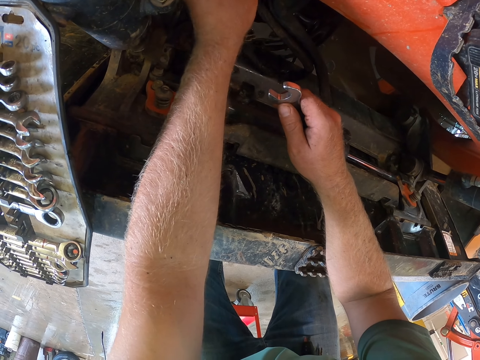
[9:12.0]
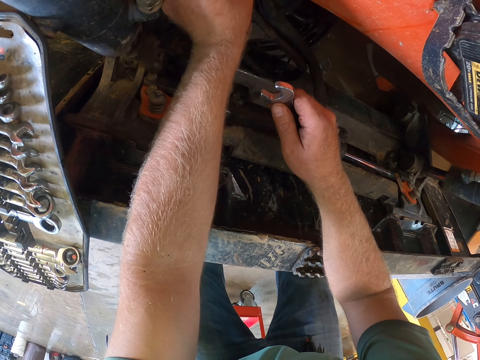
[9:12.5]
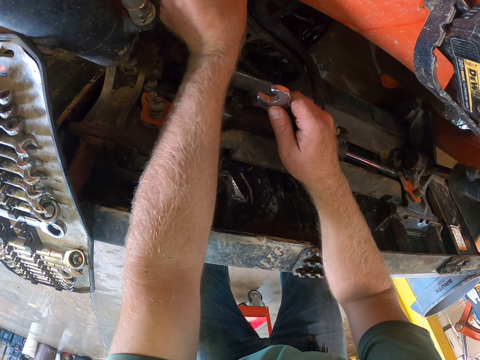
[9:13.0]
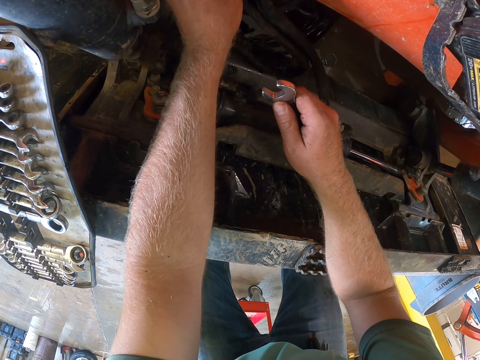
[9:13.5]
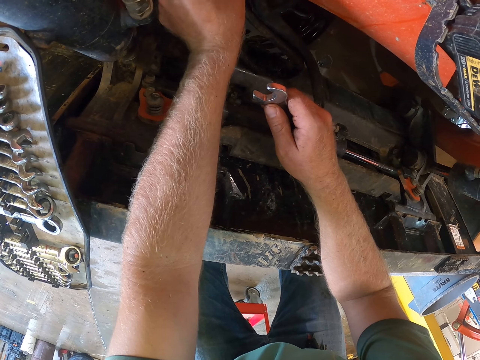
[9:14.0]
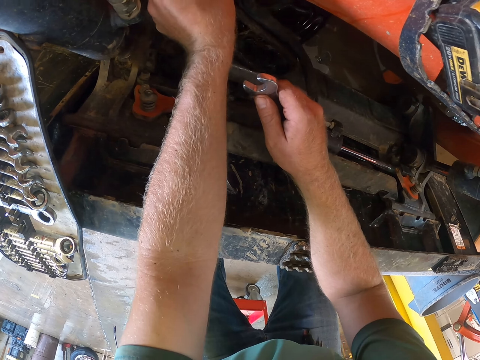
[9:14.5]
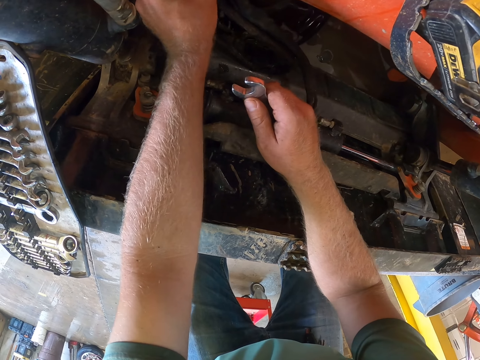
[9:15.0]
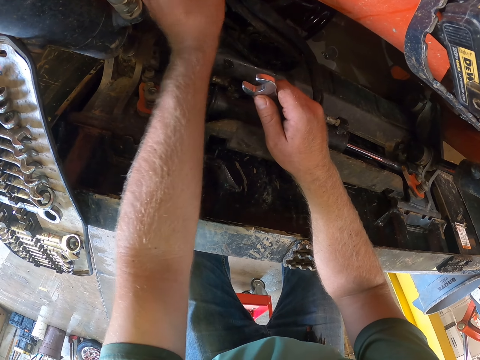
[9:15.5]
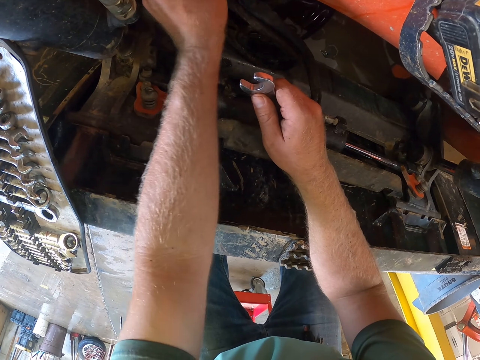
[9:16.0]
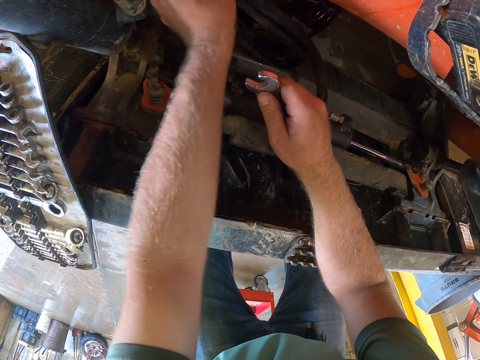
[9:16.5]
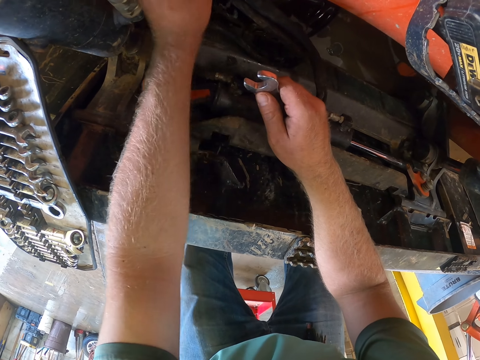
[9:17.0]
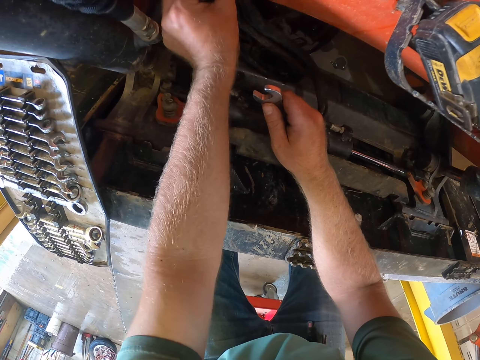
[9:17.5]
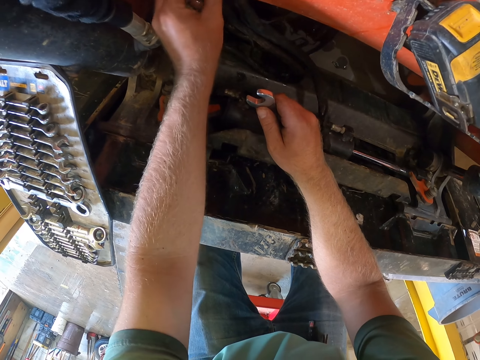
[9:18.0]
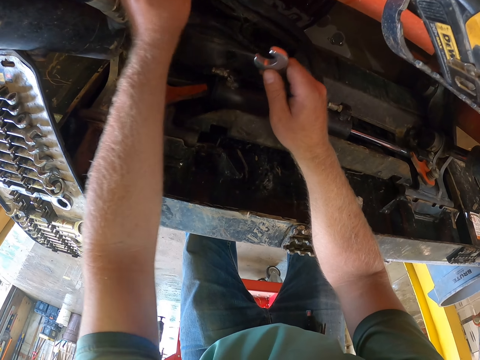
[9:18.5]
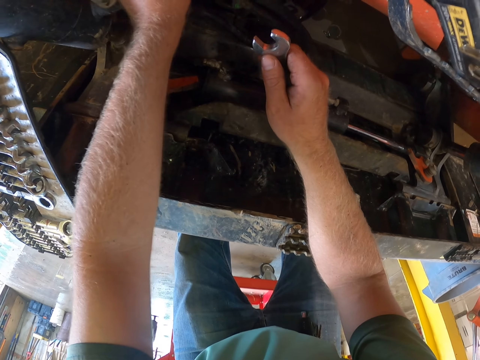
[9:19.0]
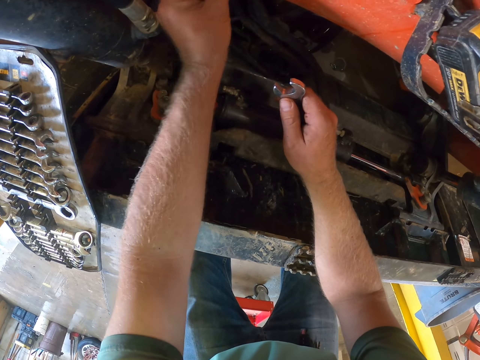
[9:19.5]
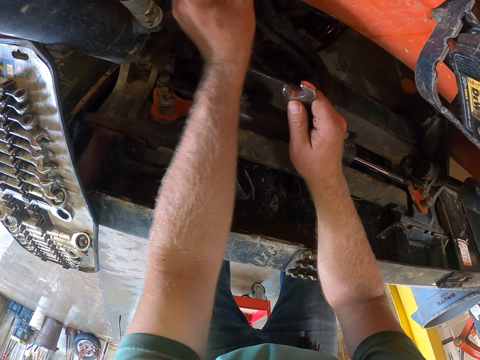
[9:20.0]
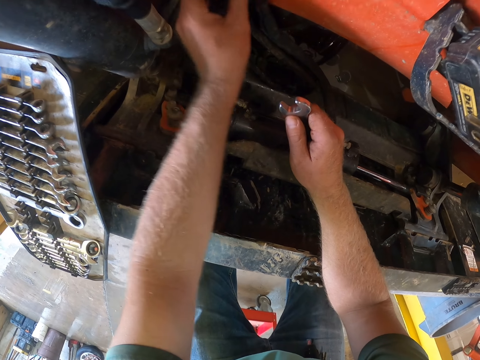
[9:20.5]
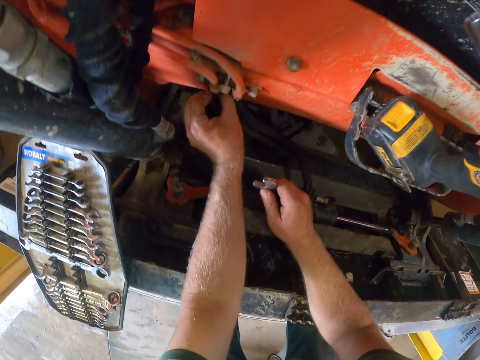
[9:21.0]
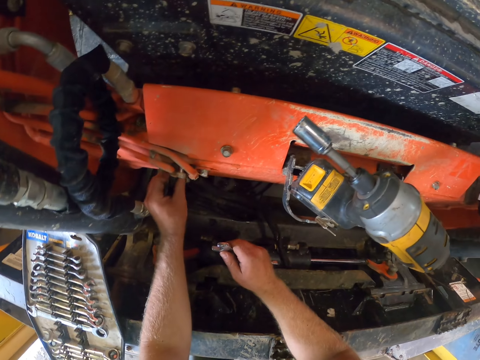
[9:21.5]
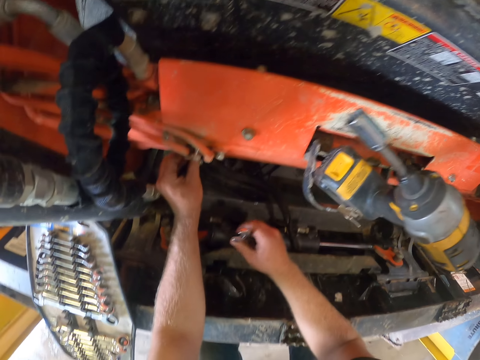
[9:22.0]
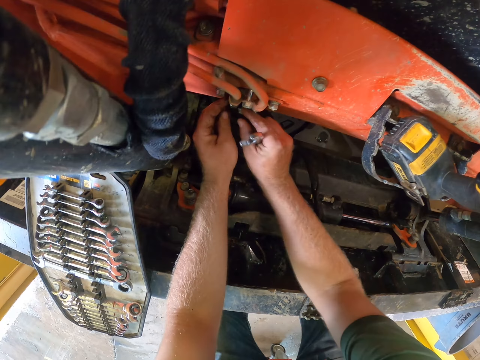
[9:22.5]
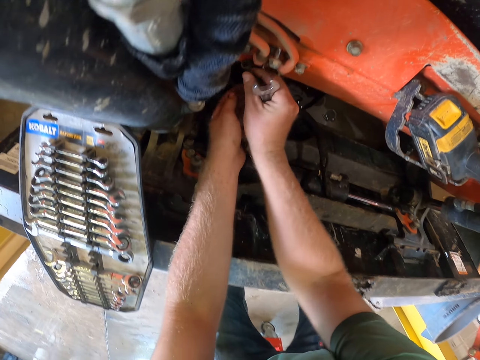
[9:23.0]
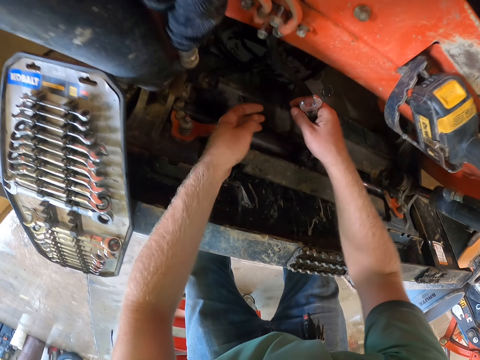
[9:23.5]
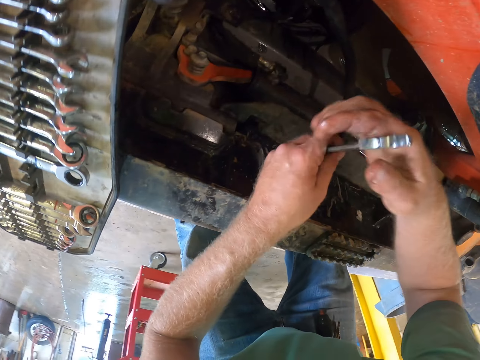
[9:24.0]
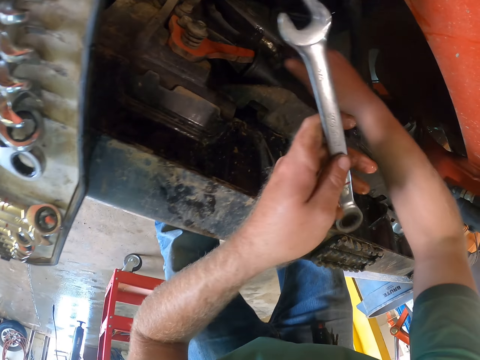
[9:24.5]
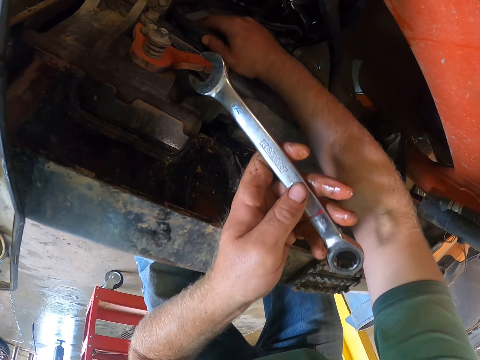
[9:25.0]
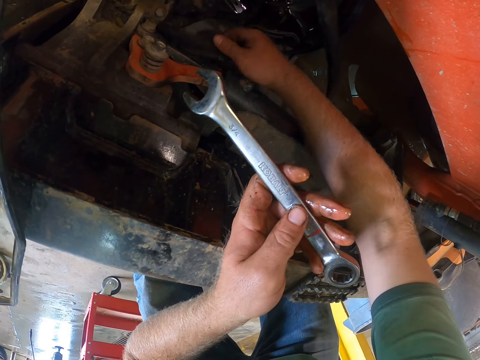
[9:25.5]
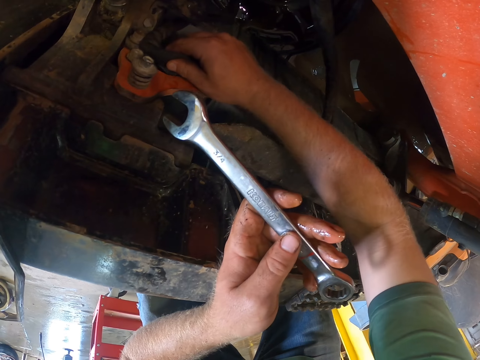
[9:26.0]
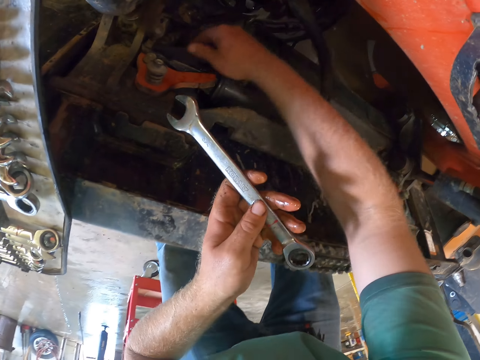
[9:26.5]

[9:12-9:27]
The camera wearer moves the camera. He removes the bolt with his hands. He tightens the bolts. He passes the spanner from his right hand to his left hand. He touches a black hose in the engine with his right hand. He holds the bolt.

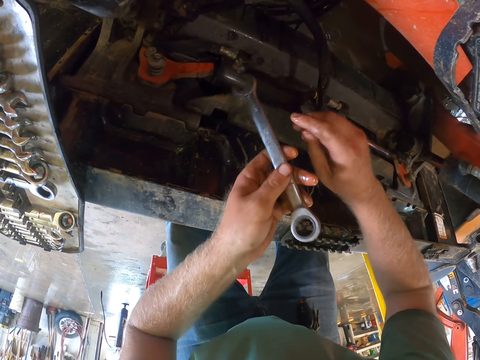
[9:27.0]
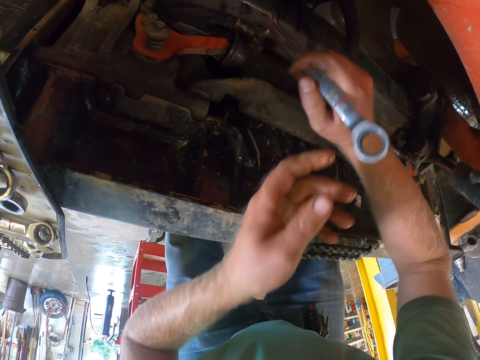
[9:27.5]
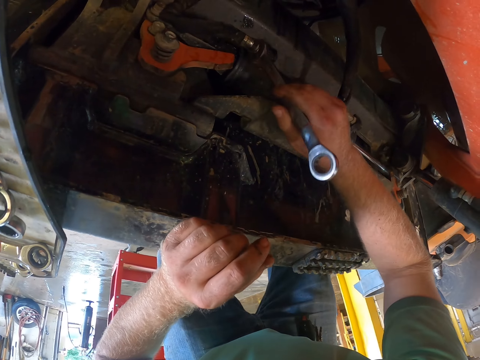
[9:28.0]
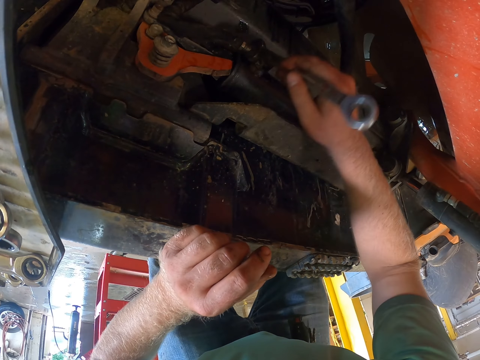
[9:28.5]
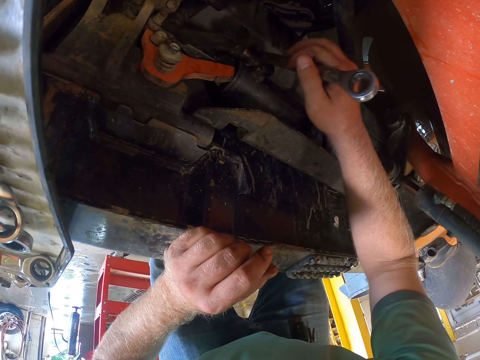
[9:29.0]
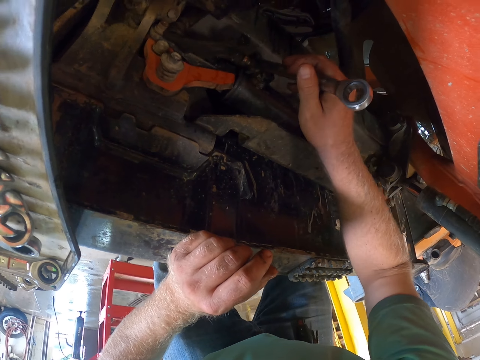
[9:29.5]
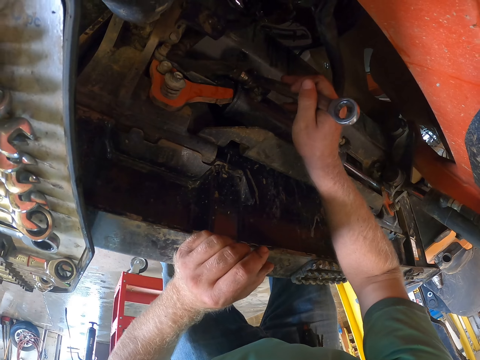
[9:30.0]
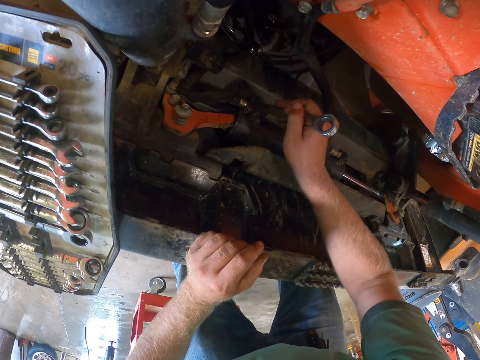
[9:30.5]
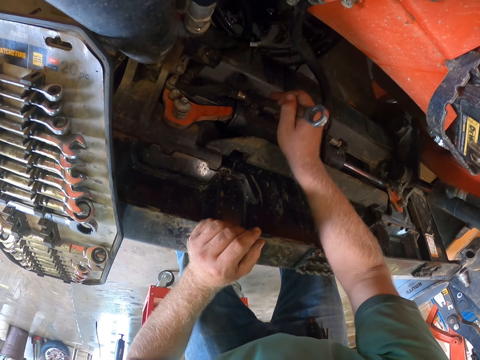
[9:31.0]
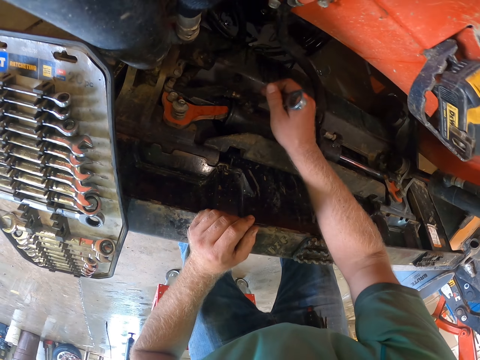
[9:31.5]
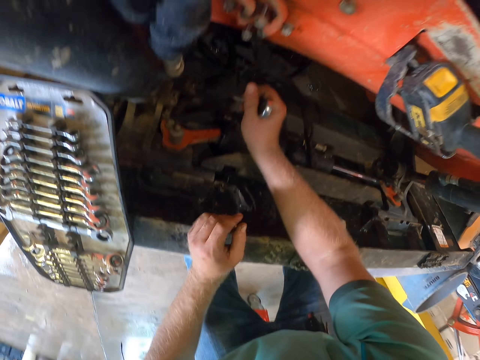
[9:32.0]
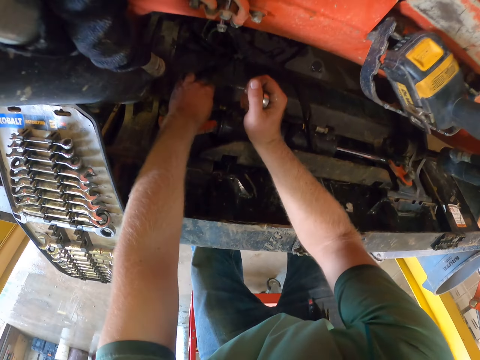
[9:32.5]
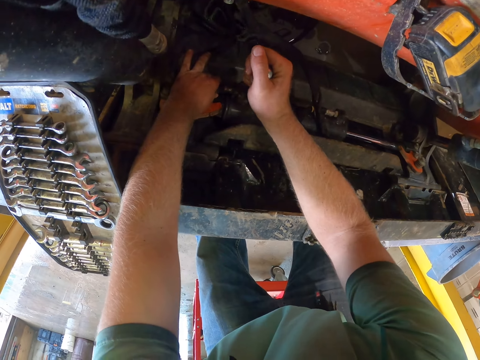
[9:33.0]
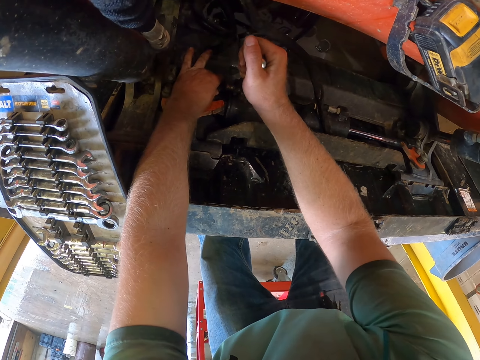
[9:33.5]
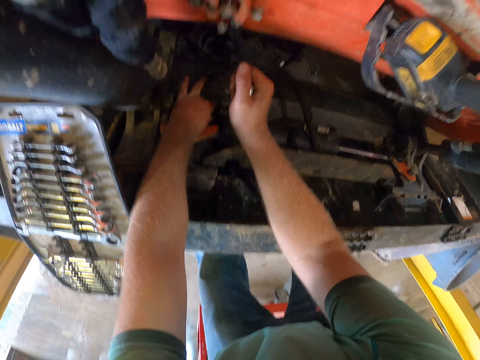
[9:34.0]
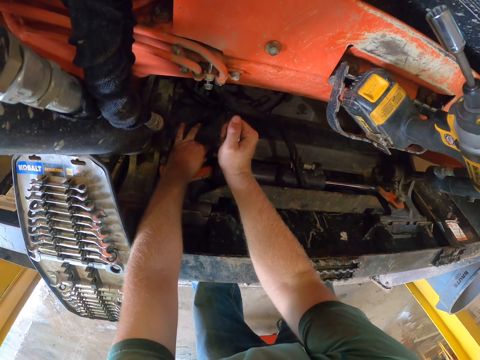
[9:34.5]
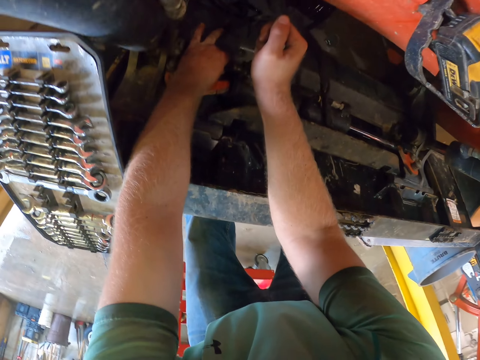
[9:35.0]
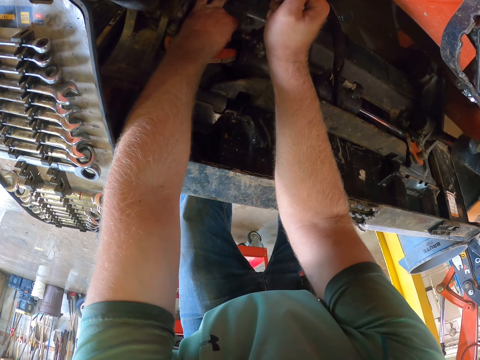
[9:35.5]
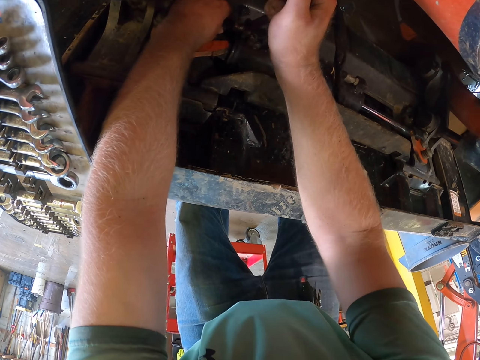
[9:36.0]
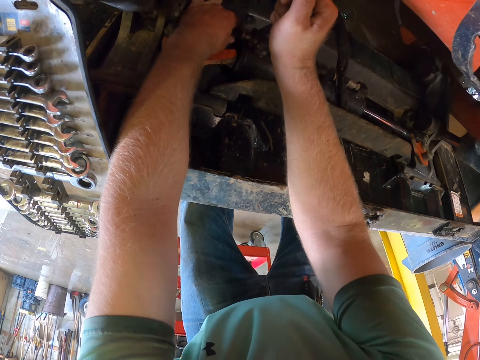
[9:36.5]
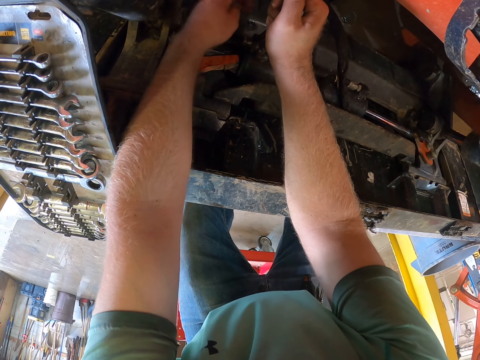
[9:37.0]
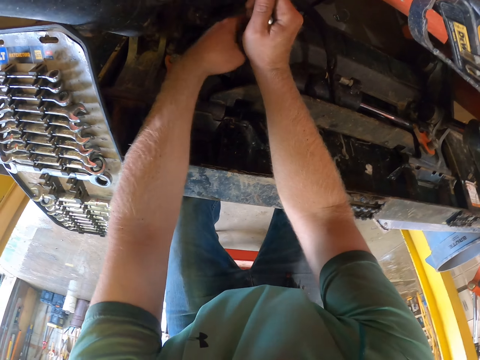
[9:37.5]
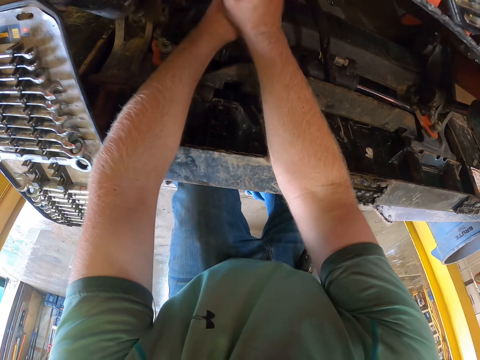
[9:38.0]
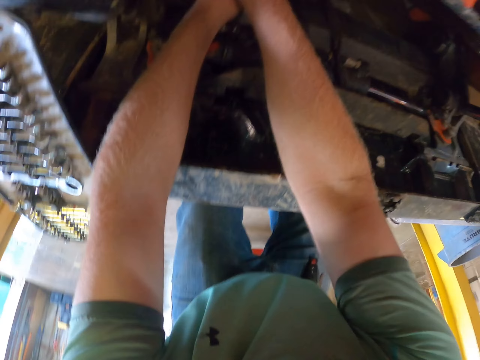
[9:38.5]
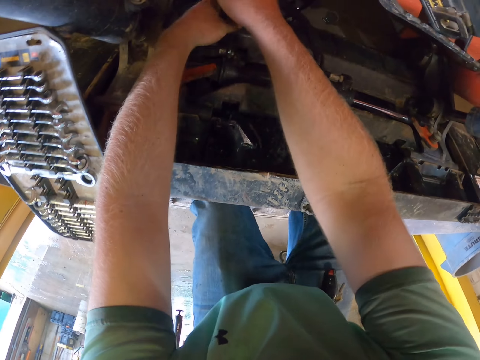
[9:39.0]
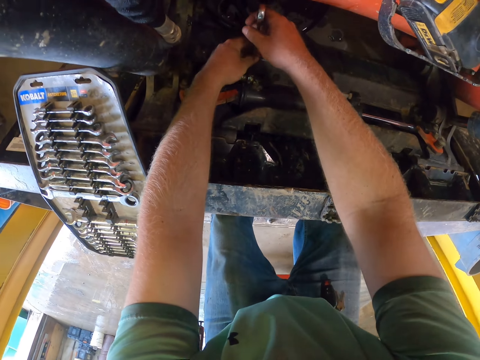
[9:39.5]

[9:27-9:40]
The camera wearer passes the spanner from his left hand to his right hand. He unscrews a nut from the tip of the black hose with the spanner in his right hand. He uses the spanner to tighten the bolts. He holds down the black hose in the engine with his left hand. He holds the spanner with both hands. He uses both hands.
